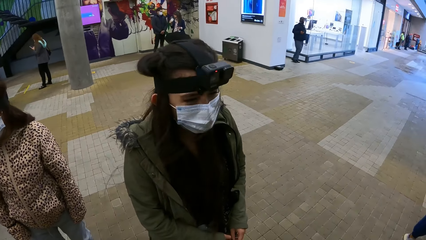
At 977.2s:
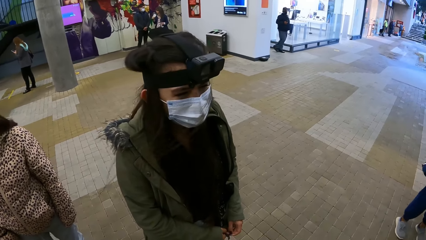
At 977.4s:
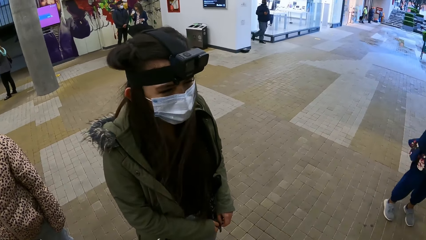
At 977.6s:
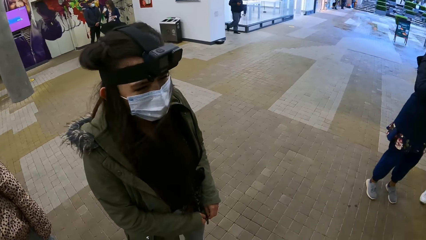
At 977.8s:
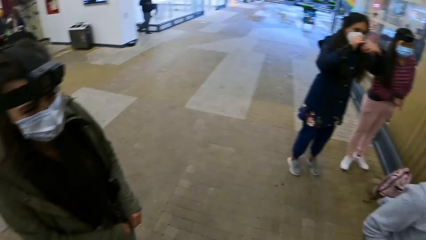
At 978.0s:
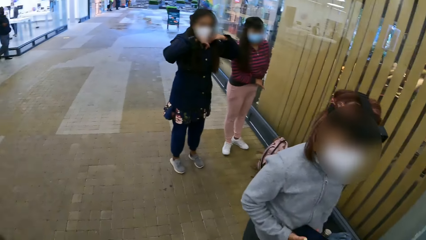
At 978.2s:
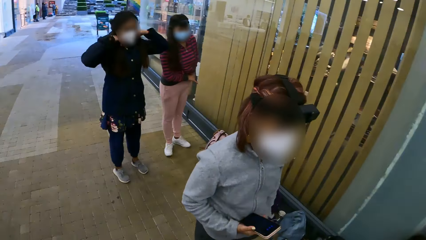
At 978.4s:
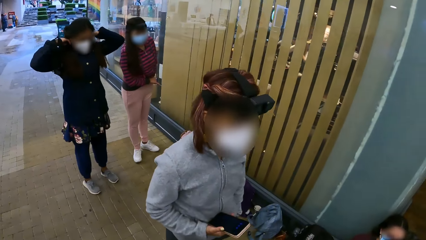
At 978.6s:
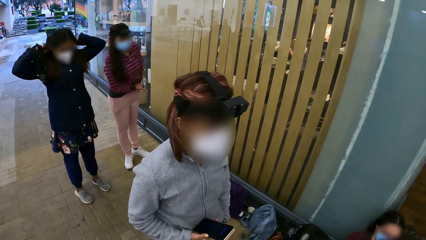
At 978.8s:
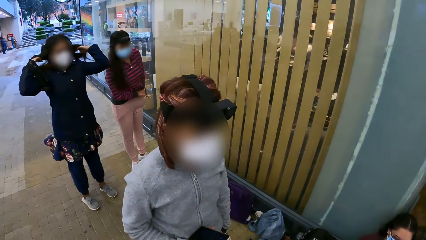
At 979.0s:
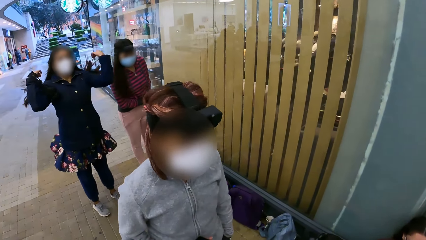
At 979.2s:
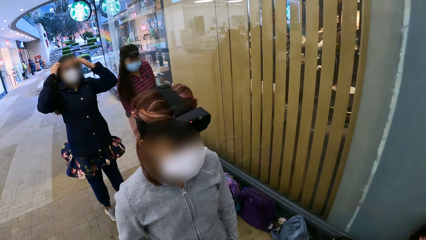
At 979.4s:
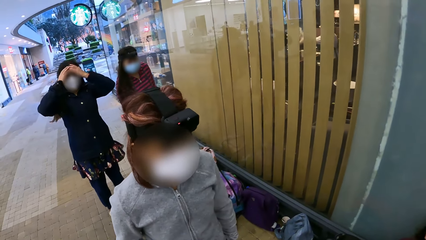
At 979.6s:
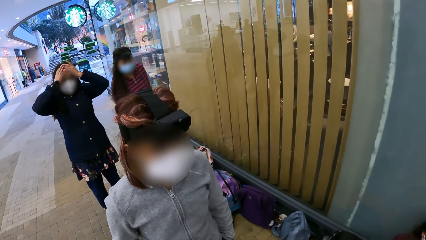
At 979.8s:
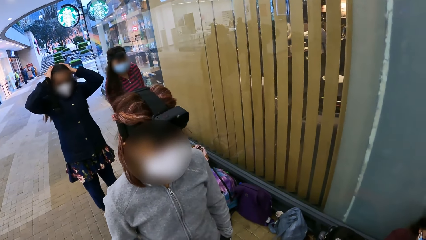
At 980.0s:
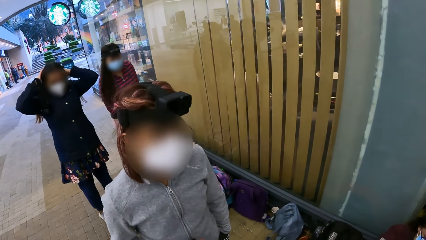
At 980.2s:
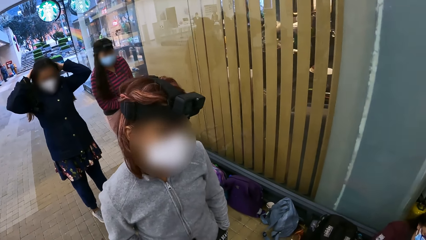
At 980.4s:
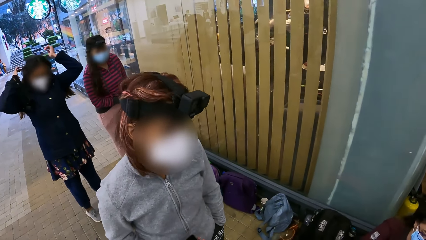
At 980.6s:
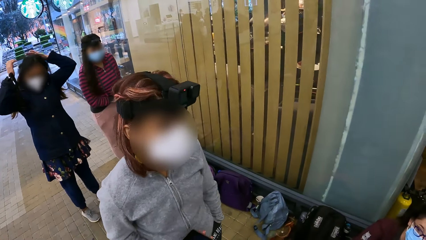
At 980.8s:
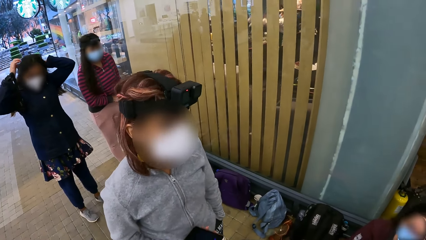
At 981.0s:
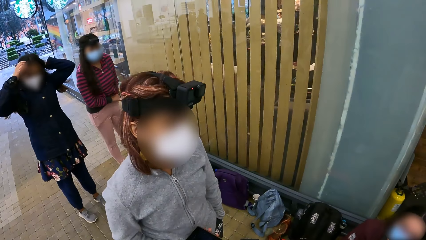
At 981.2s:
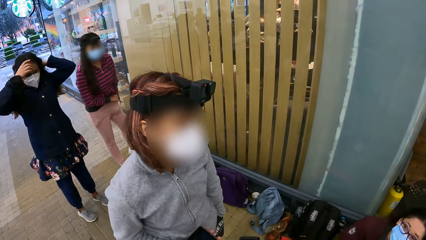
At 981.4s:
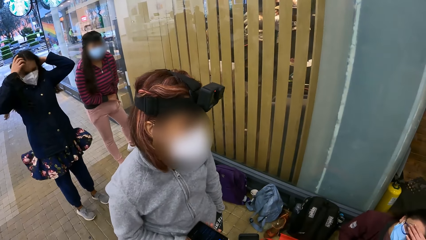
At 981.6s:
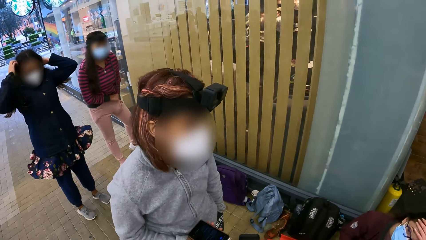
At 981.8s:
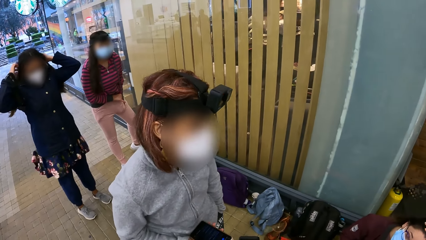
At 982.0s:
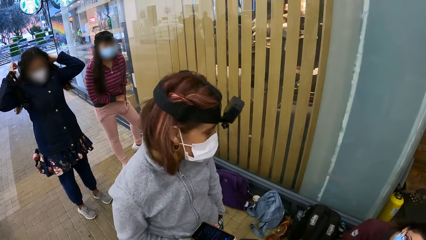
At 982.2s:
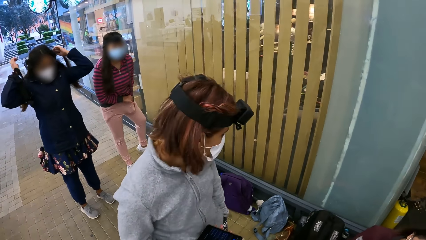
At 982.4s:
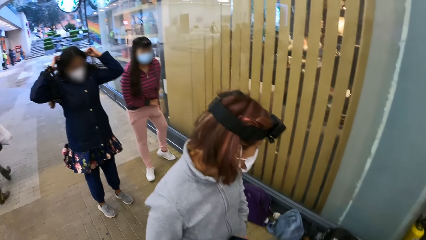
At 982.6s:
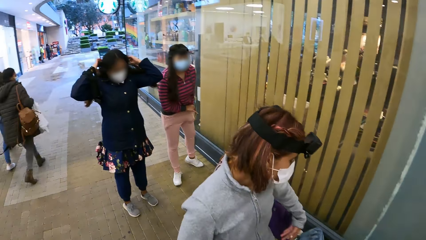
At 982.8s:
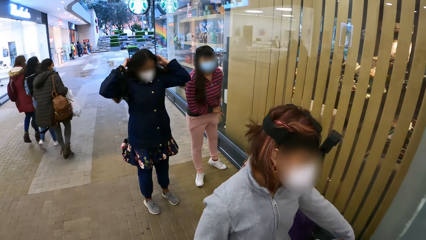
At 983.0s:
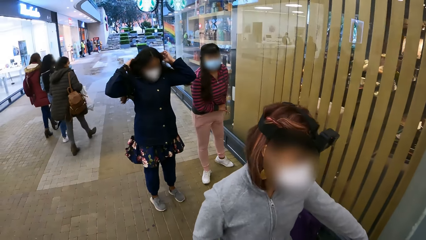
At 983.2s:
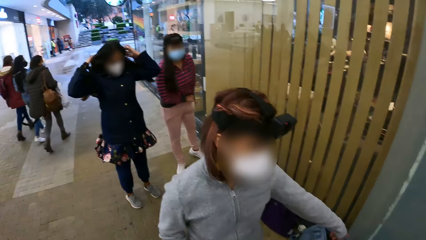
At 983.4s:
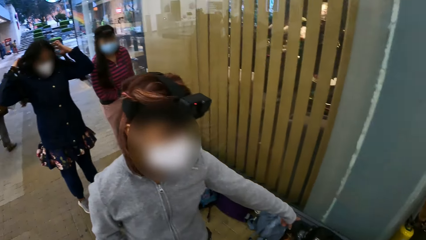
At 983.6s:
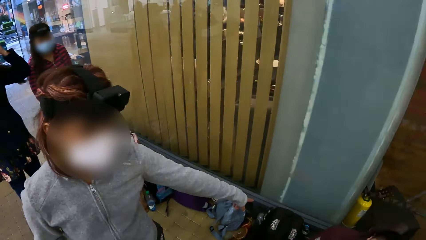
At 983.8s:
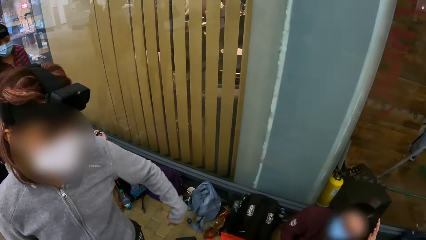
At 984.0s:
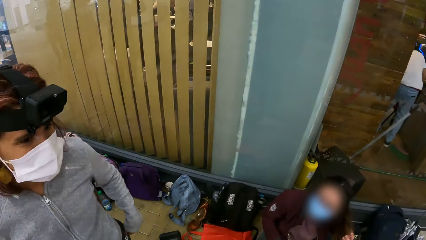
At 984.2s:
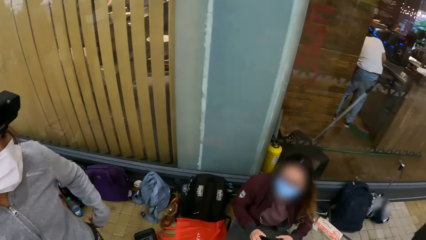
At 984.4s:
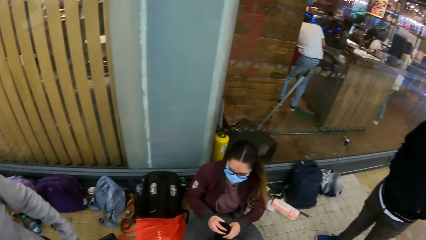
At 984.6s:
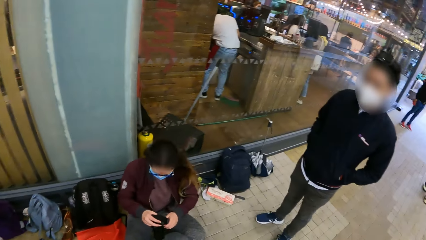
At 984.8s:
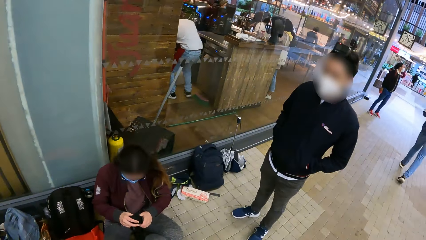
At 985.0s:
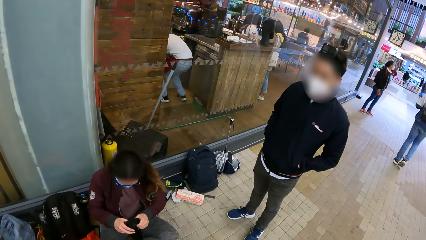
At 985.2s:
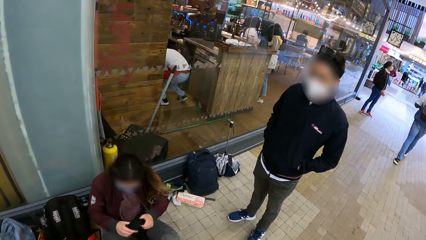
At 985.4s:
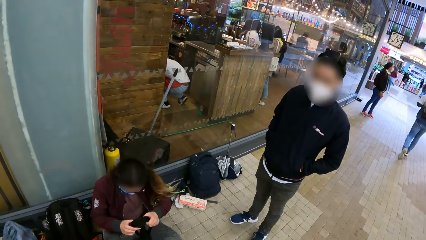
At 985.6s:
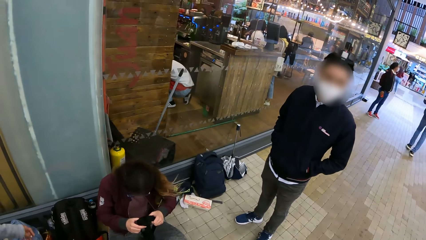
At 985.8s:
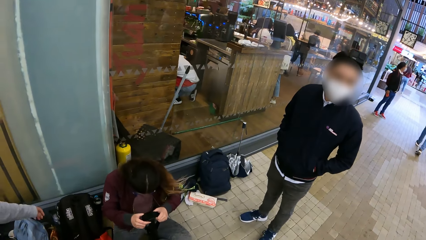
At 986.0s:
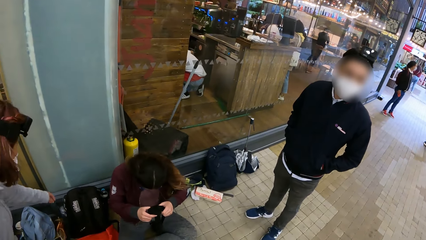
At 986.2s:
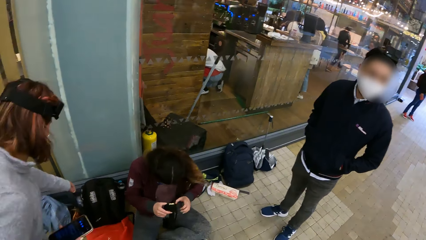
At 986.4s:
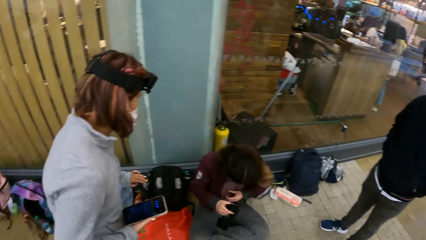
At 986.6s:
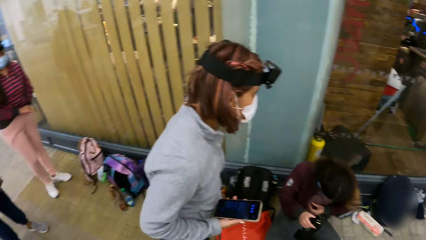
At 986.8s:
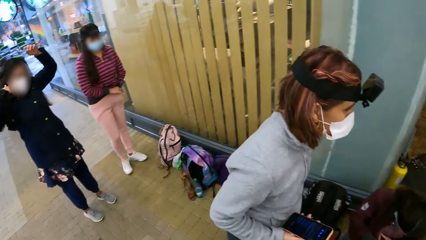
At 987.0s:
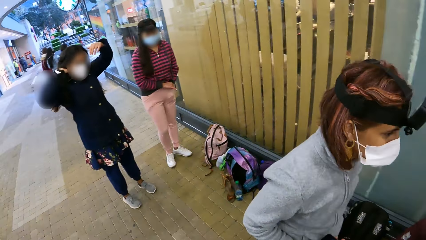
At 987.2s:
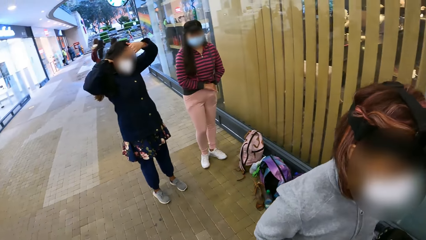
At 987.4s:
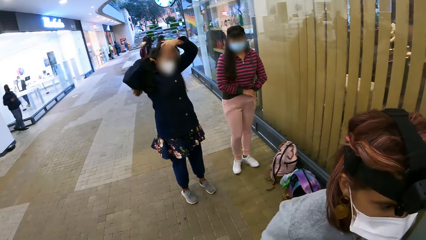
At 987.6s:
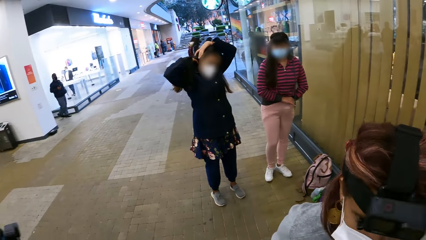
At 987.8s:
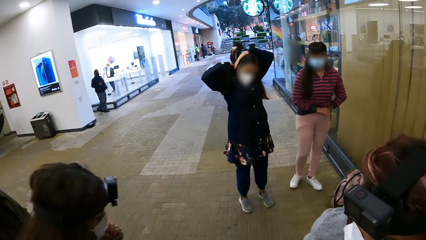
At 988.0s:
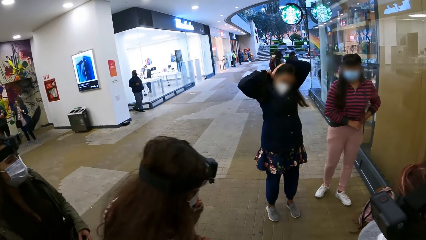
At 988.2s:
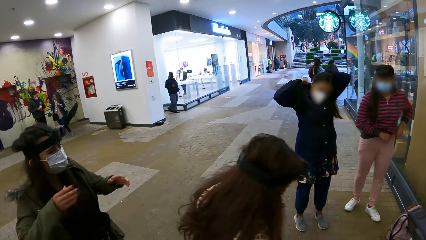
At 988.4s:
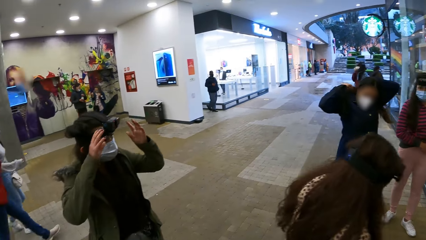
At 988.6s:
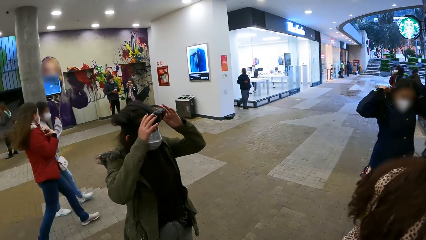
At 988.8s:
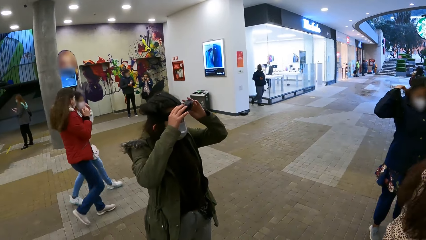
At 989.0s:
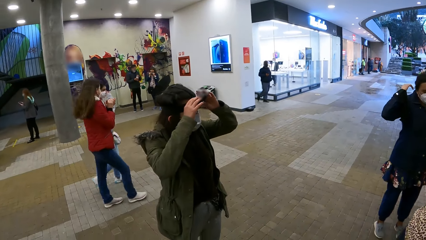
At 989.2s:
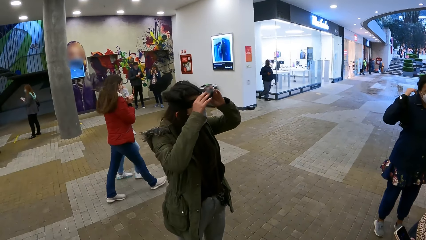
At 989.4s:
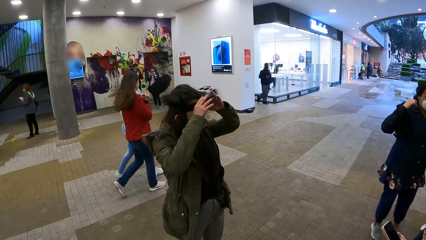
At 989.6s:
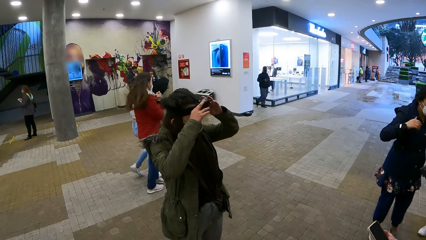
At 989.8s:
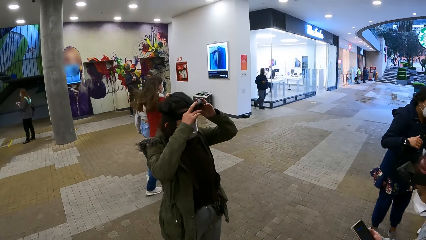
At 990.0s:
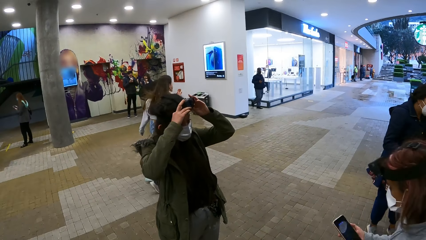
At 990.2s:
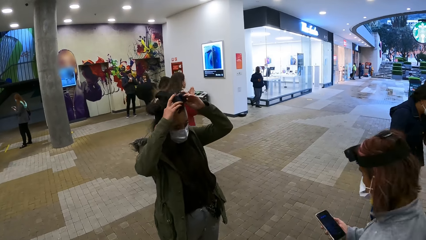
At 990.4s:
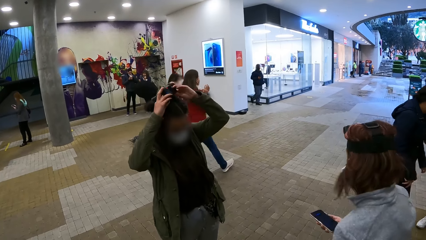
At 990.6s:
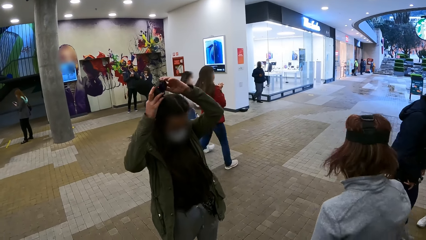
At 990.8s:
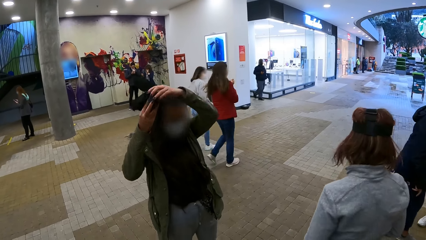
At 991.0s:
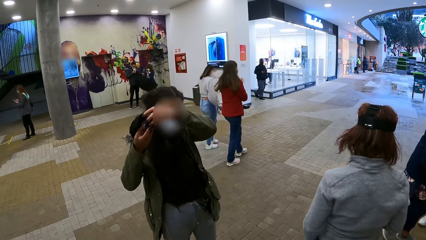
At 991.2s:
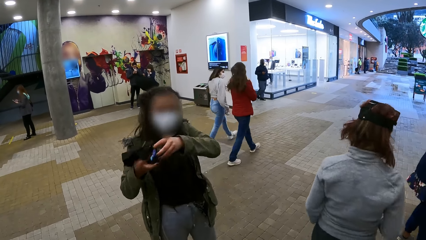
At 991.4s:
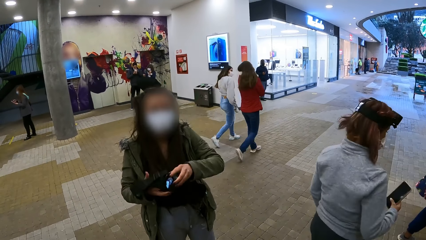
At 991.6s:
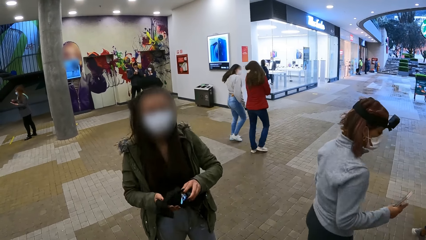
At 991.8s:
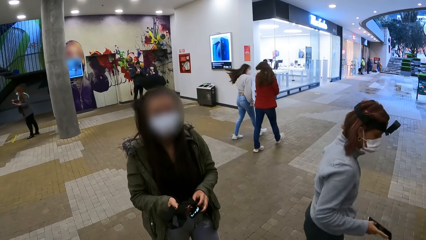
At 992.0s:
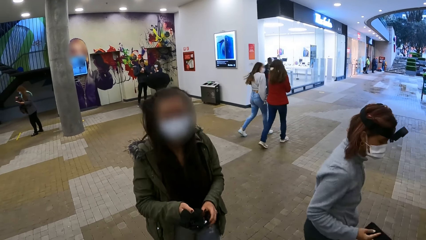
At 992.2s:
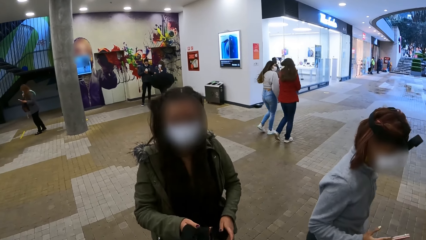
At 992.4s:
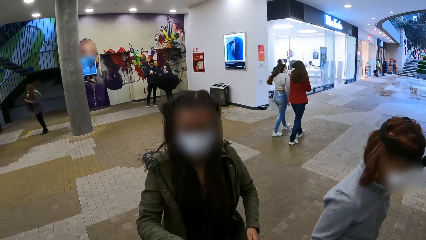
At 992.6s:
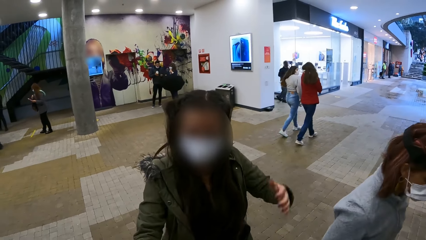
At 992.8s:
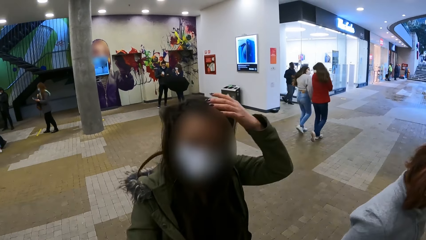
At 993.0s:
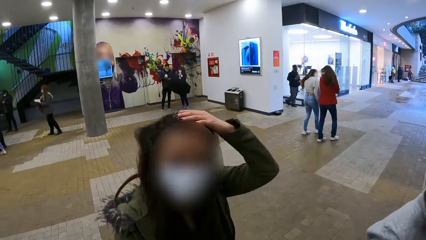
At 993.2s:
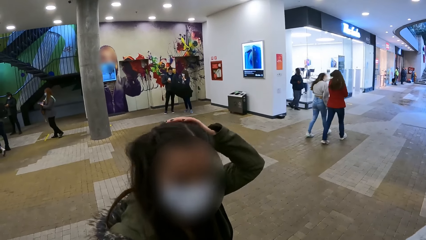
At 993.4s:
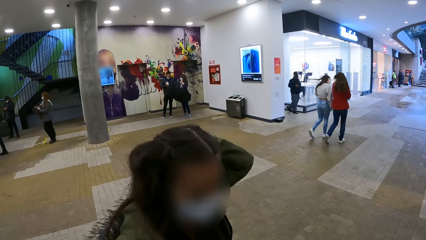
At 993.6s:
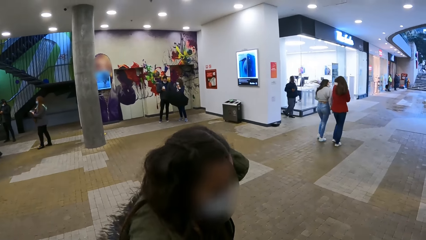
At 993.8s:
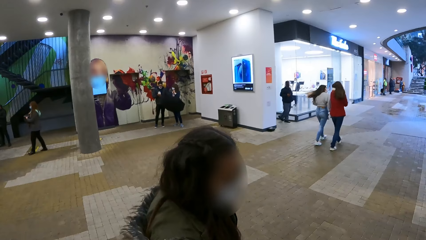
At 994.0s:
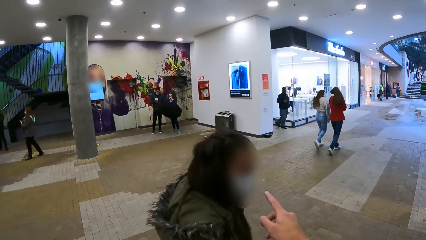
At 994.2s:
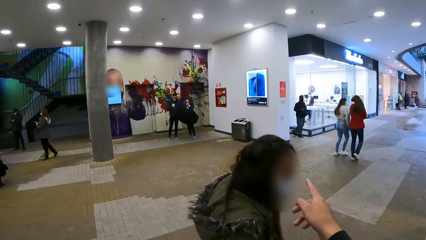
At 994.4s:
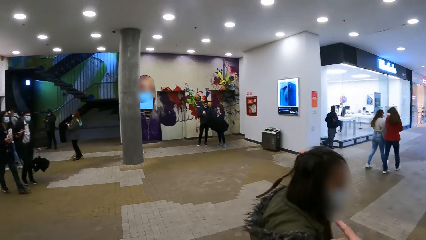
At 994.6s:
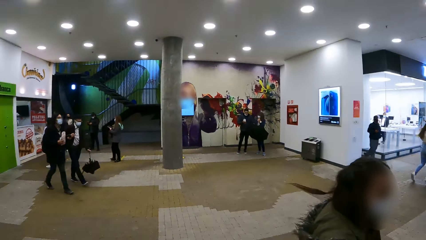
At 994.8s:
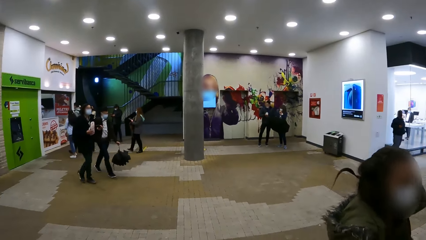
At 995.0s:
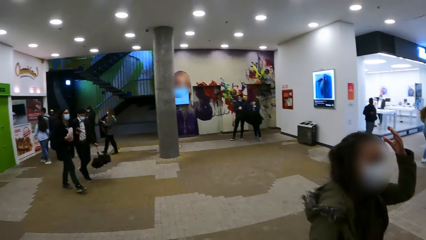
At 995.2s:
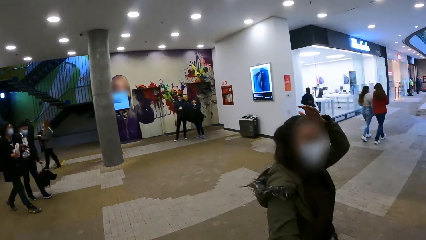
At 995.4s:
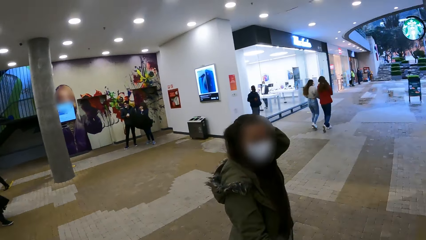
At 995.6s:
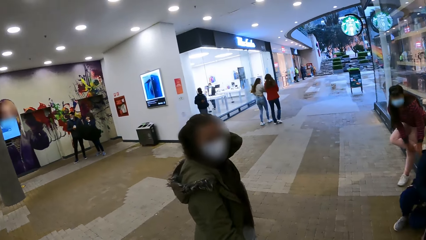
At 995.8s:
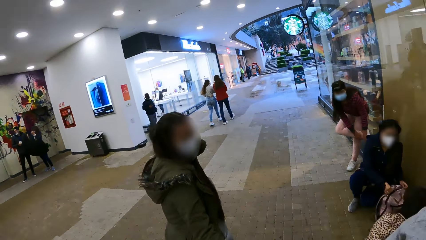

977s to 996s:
The camera wearer stares at a person. They look around. Another person removes the camera from her head, touches her hair, and walks on the floor. The camera wearer looks around.
